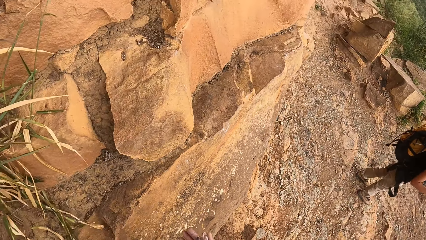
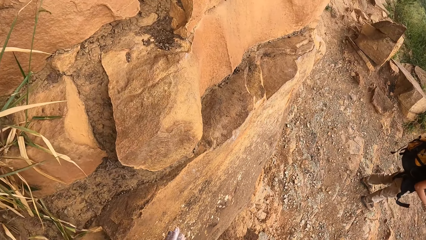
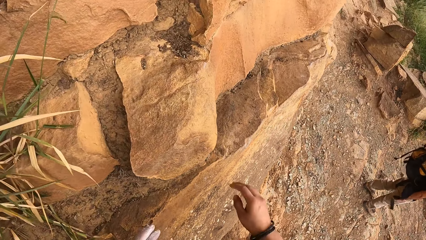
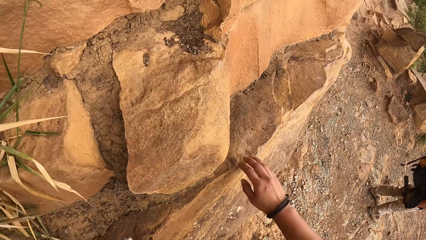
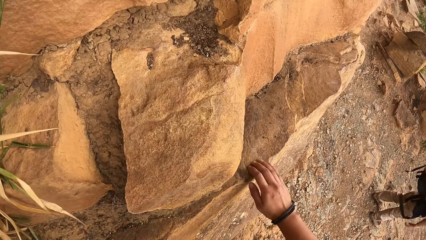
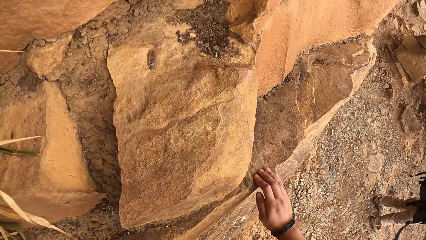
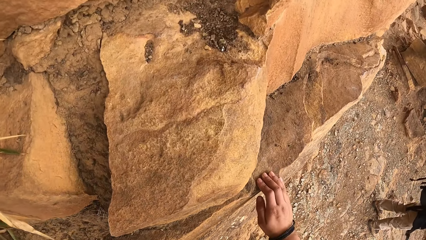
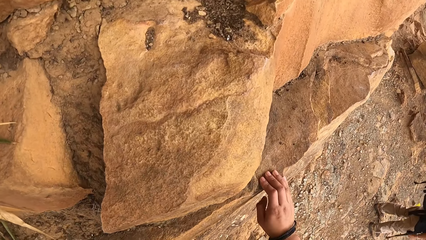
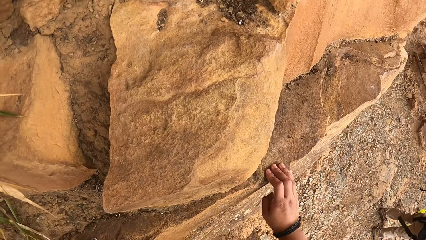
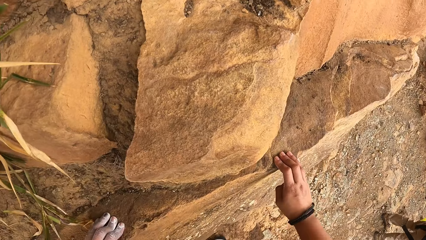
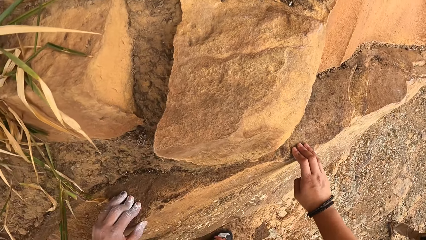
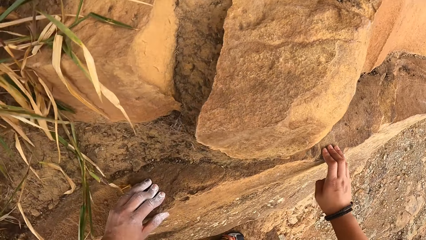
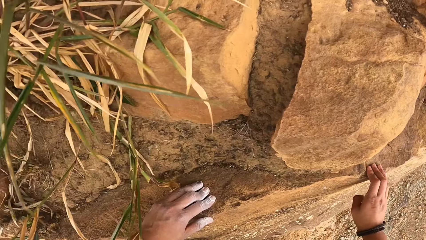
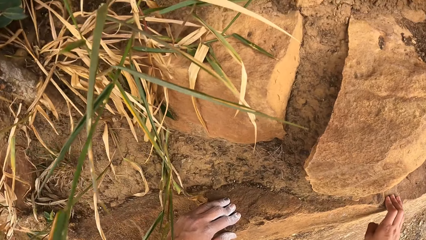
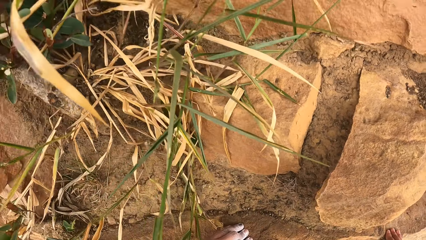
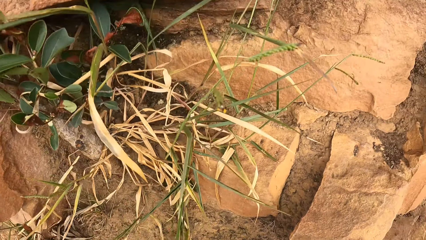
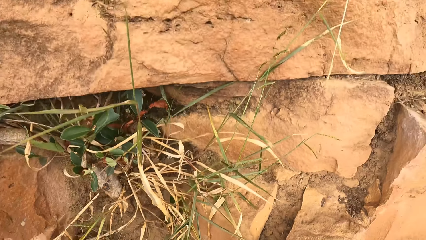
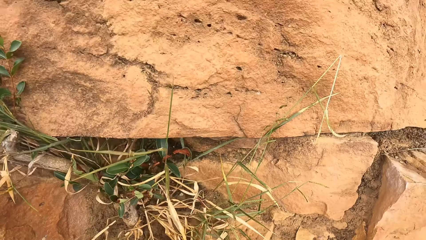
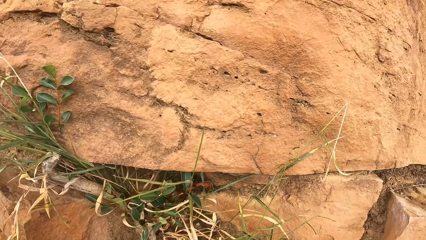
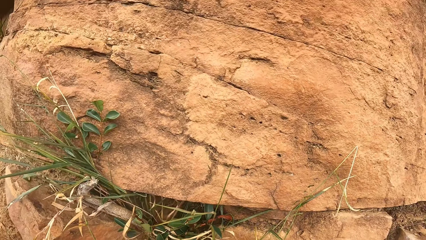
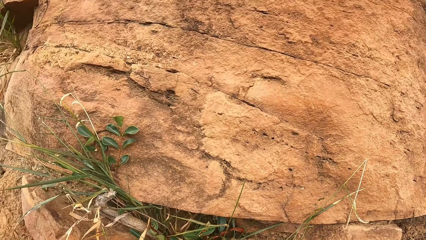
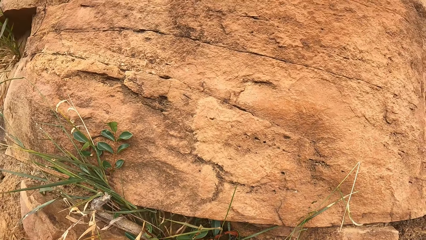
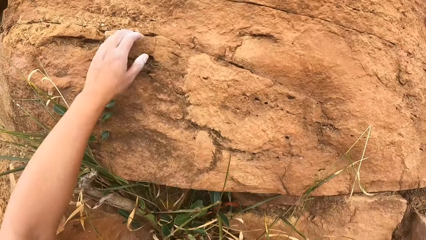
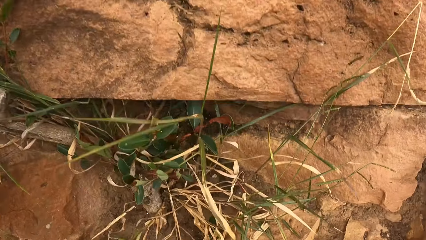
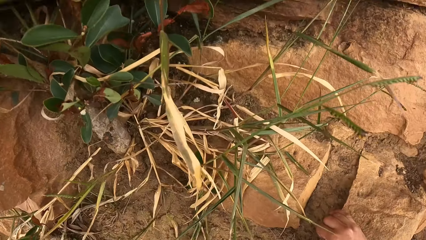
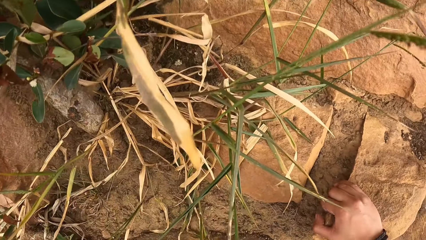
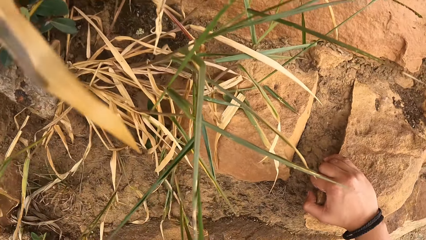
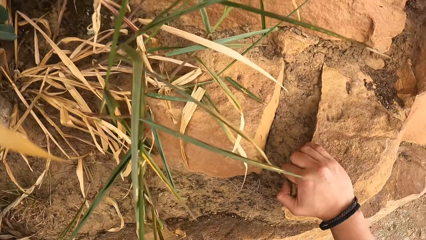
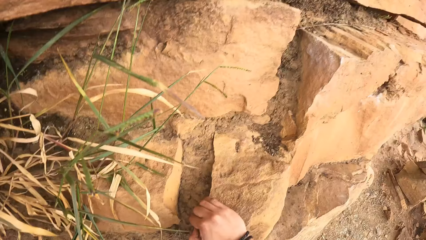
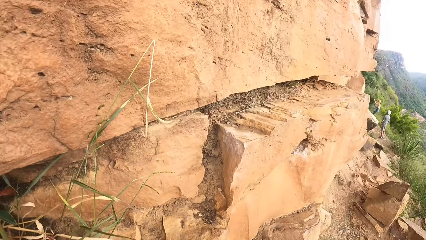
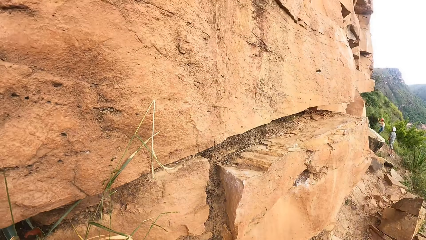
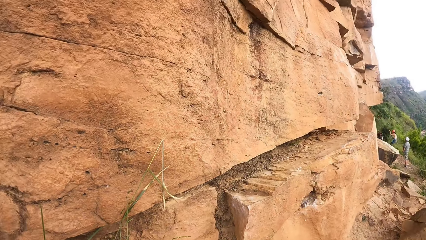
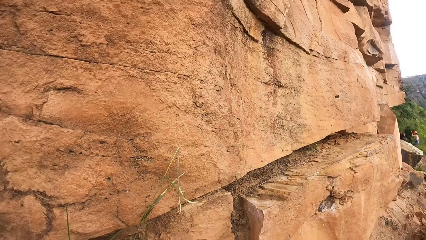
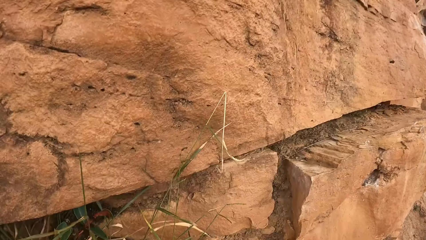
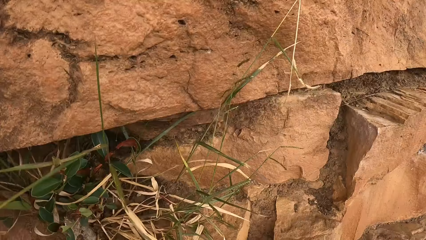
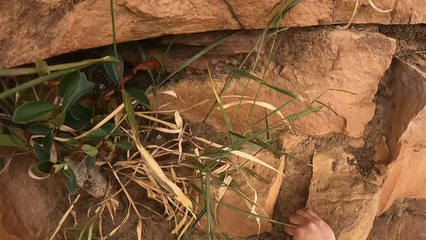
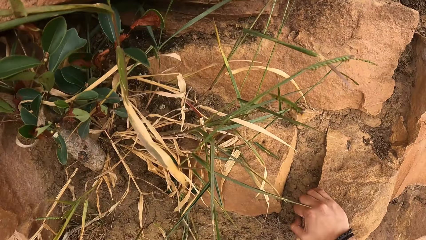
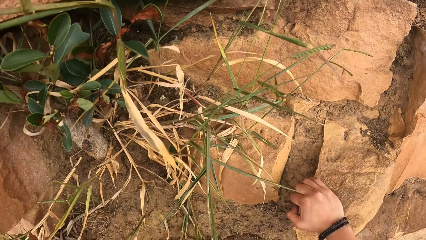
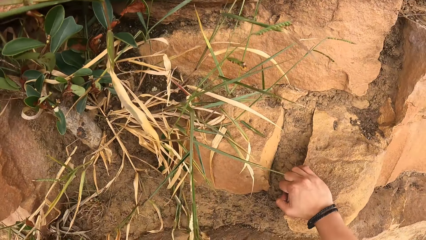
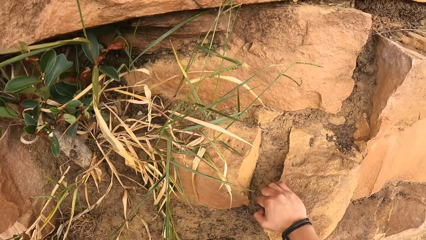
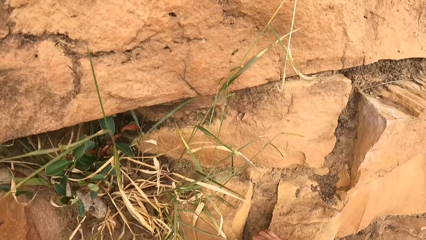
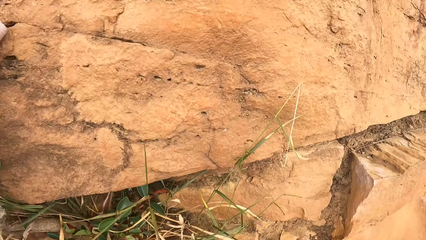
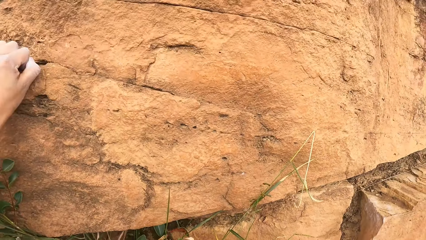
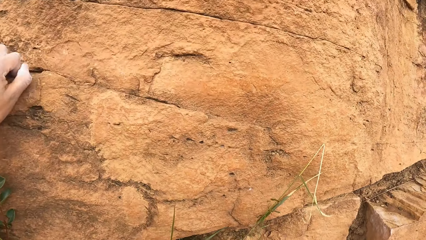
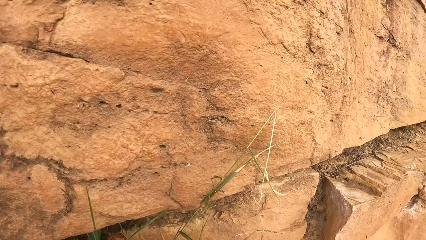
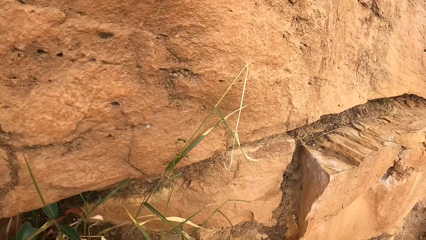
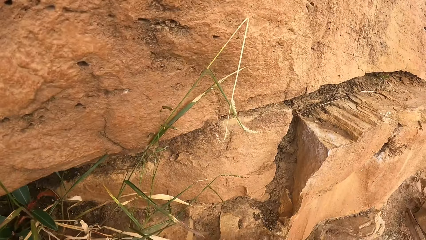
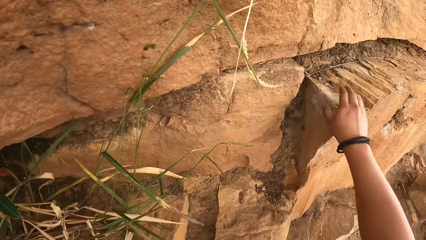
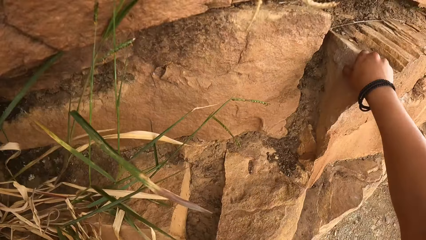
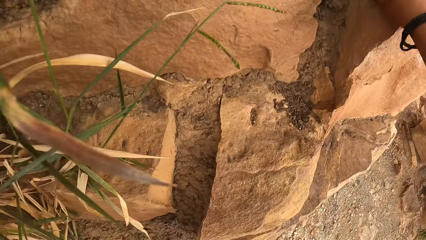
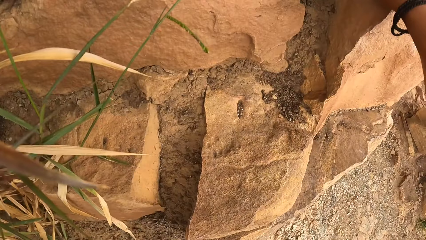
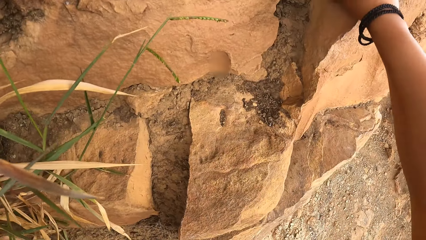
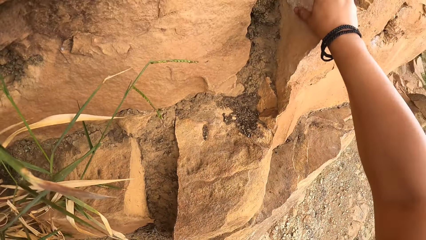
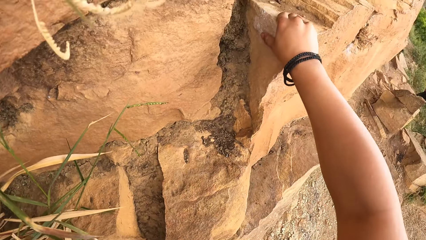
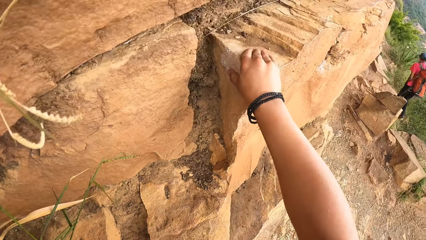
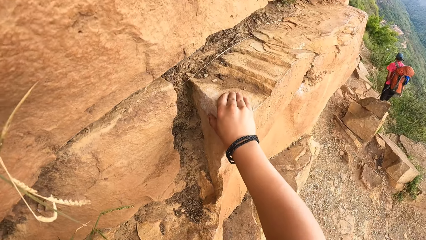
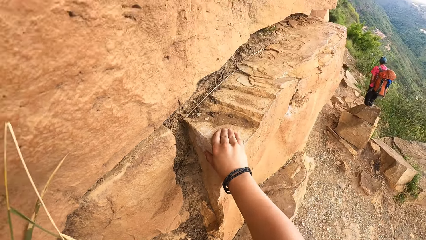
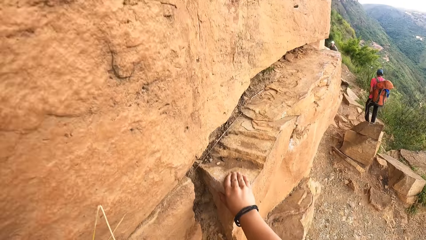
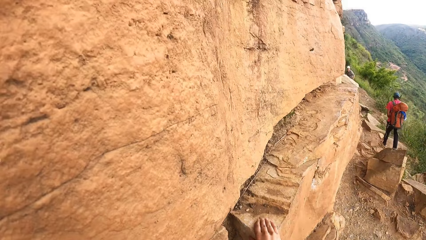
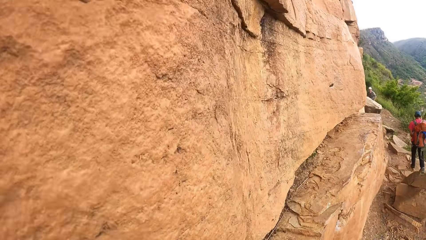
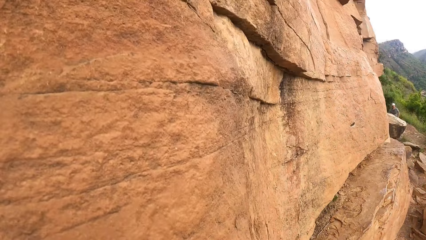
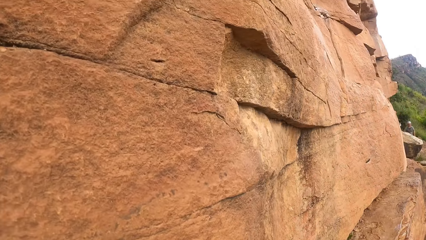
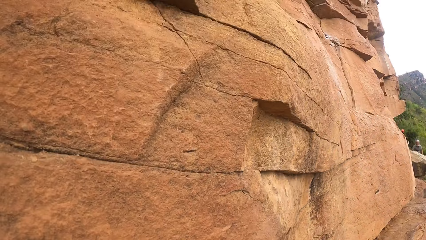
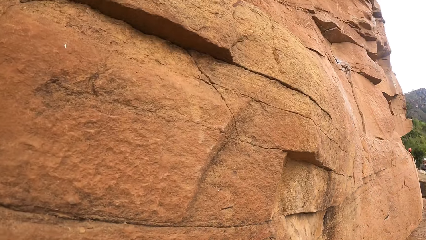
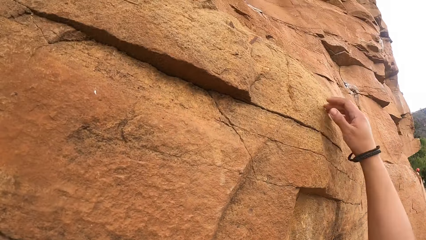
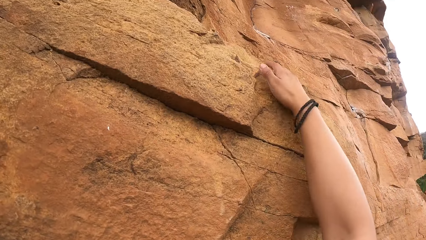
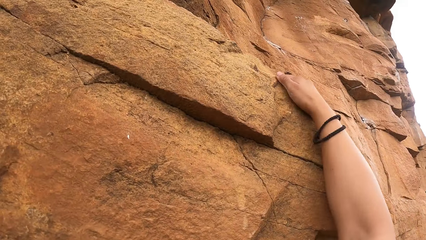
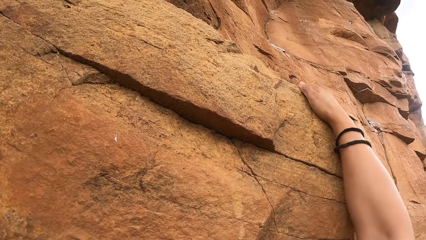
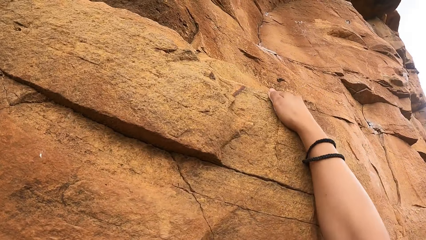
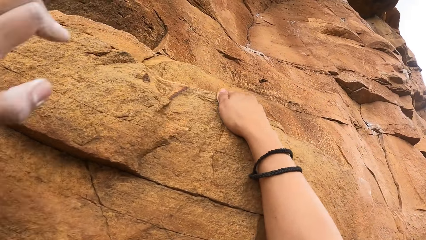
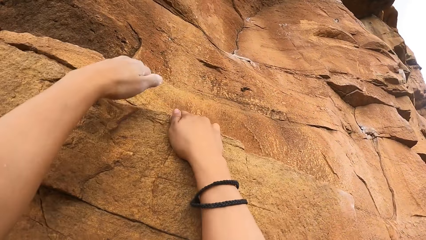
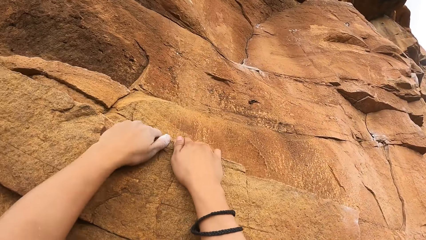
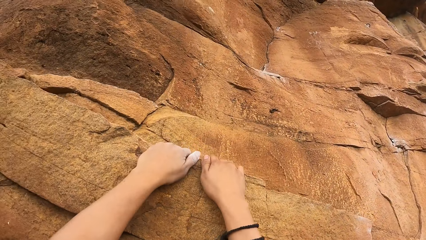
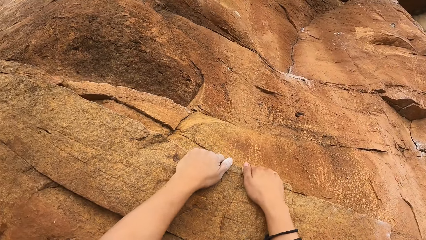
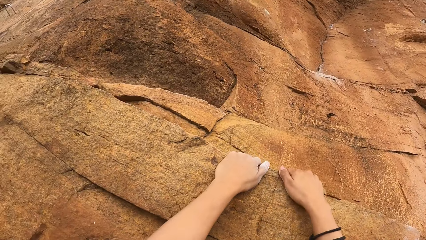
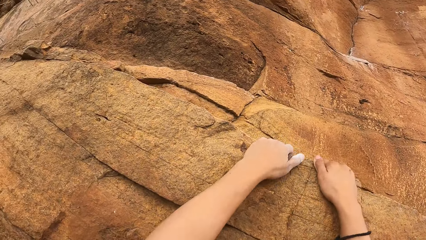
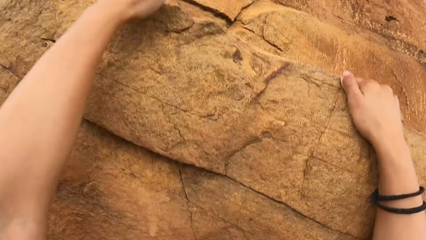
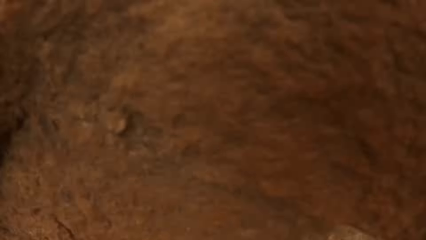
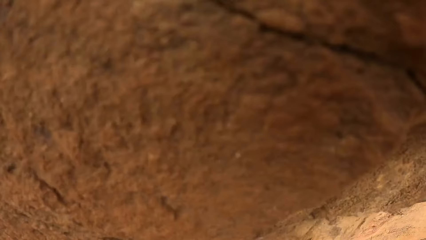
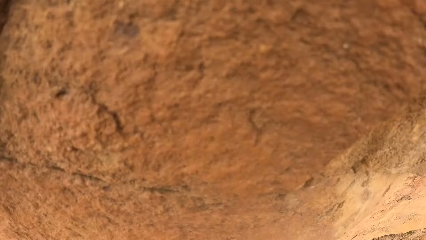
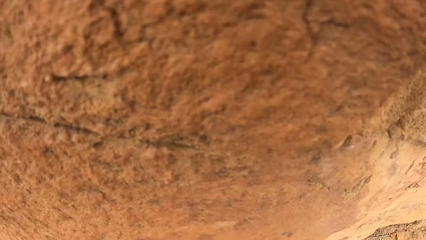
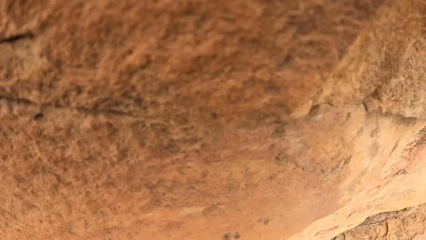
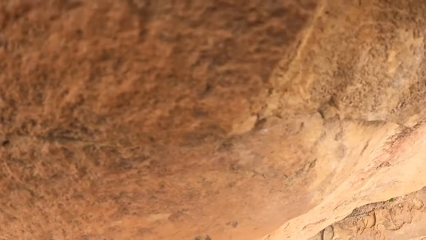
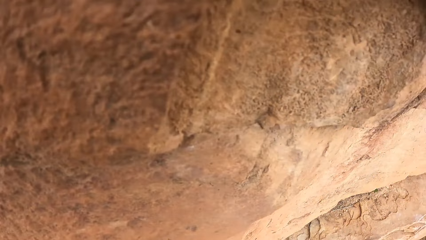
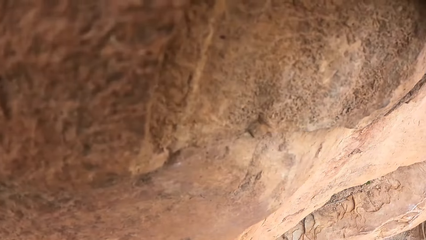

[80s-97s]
The camera wearer holds a rock. She looks around the mountain. She lifts her hand higher. She climbs the rock.
